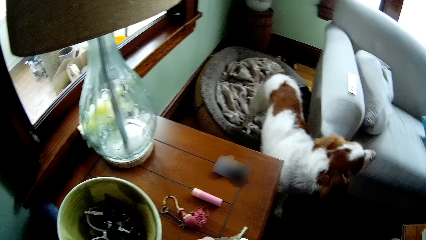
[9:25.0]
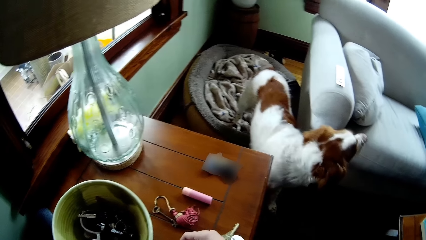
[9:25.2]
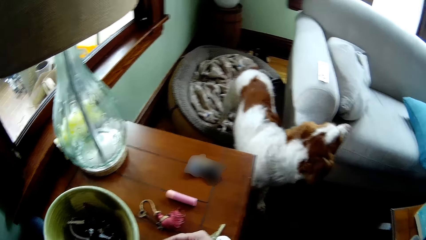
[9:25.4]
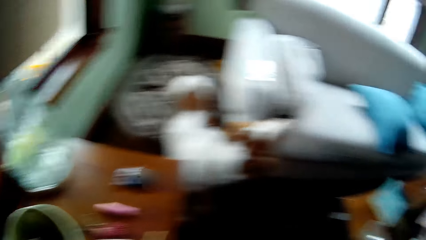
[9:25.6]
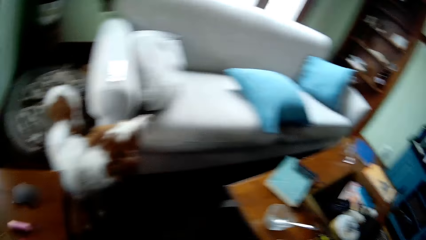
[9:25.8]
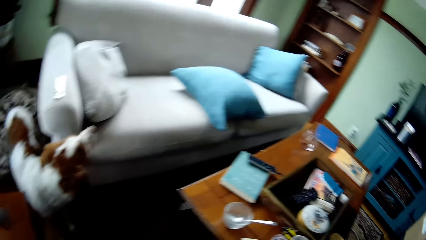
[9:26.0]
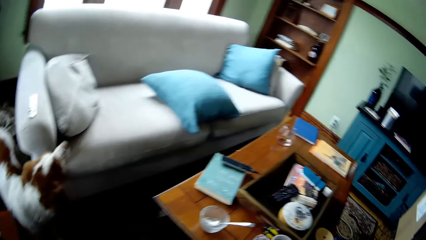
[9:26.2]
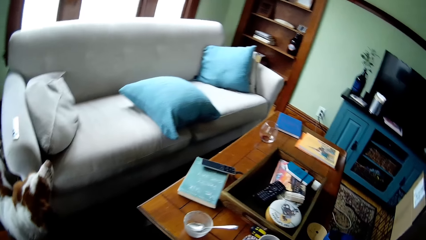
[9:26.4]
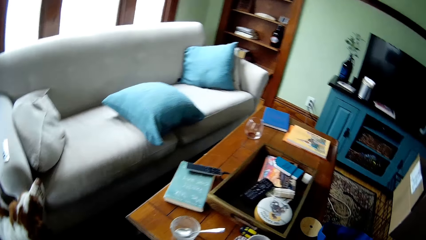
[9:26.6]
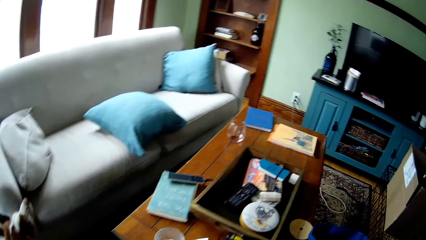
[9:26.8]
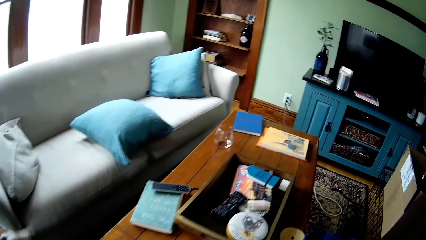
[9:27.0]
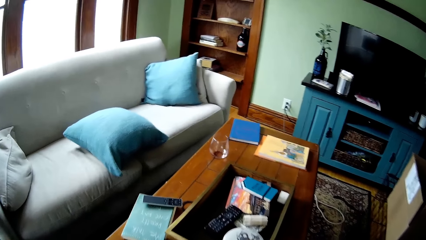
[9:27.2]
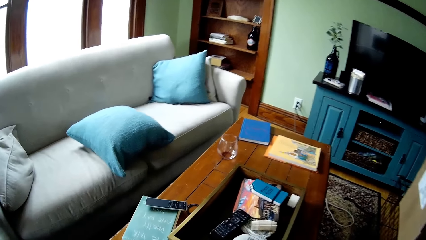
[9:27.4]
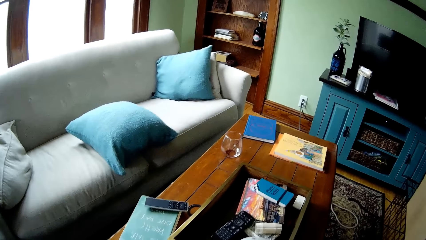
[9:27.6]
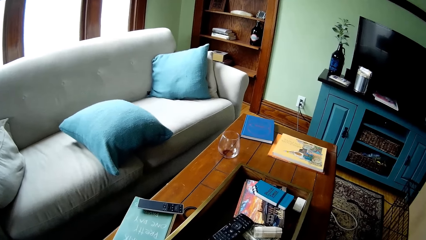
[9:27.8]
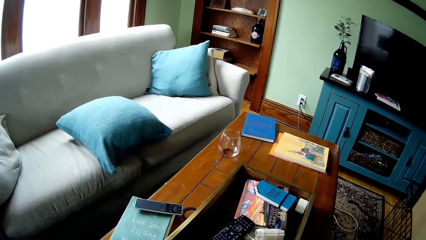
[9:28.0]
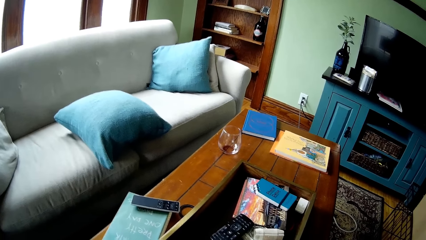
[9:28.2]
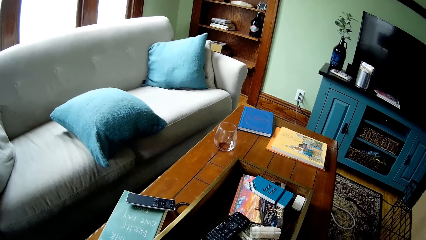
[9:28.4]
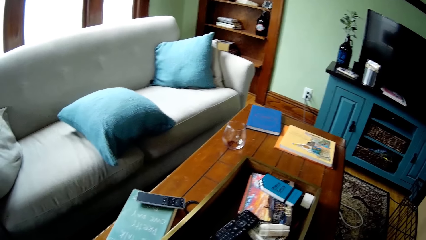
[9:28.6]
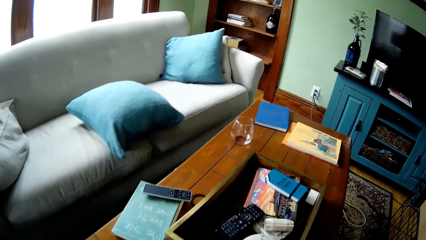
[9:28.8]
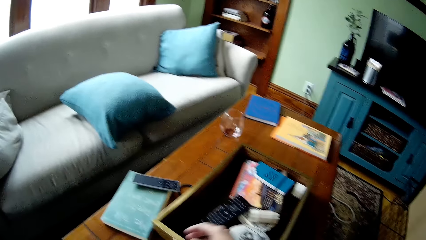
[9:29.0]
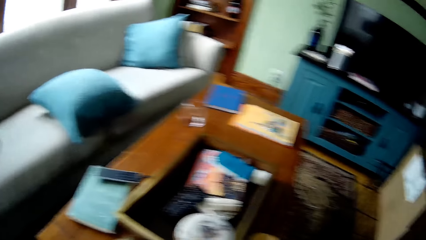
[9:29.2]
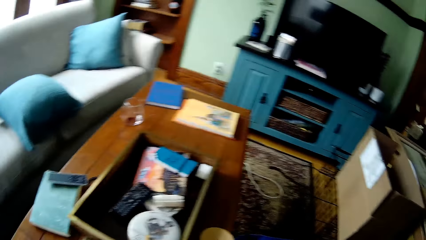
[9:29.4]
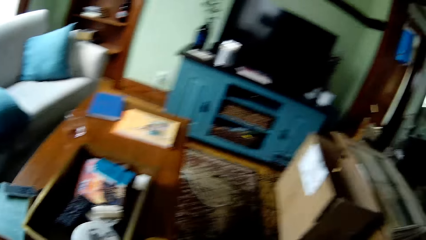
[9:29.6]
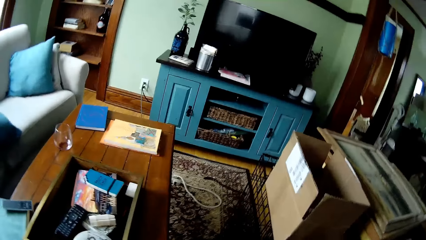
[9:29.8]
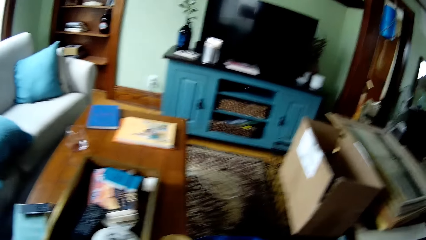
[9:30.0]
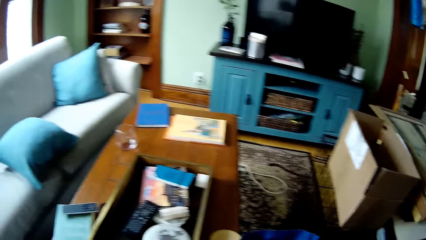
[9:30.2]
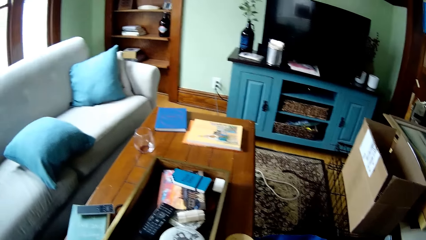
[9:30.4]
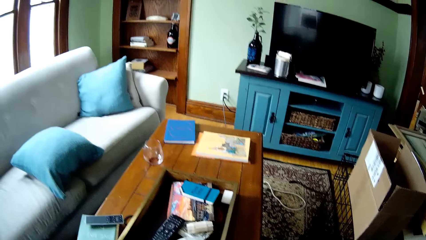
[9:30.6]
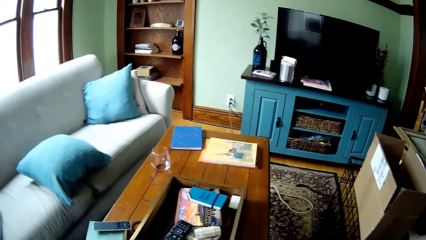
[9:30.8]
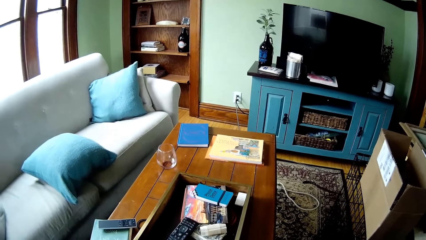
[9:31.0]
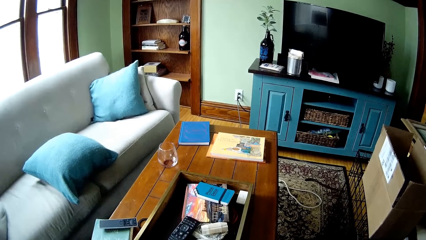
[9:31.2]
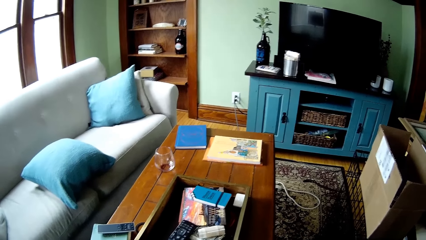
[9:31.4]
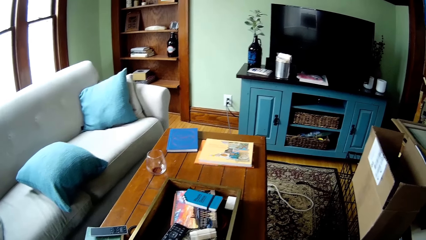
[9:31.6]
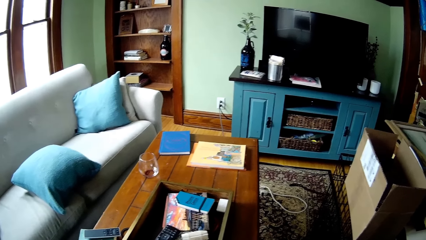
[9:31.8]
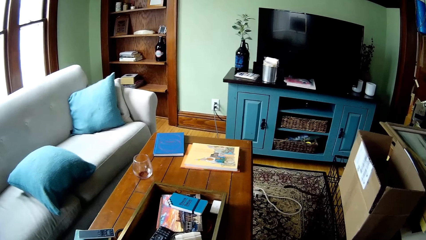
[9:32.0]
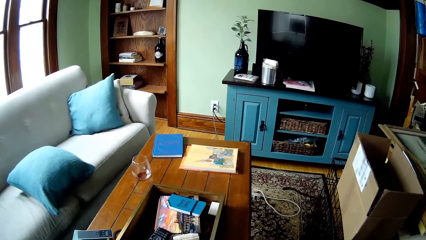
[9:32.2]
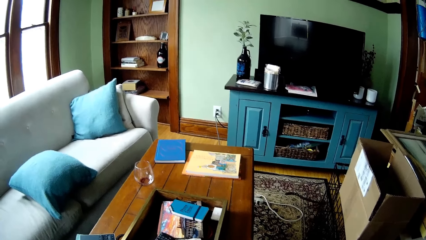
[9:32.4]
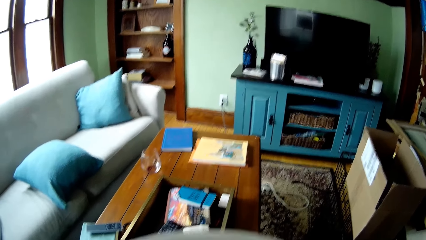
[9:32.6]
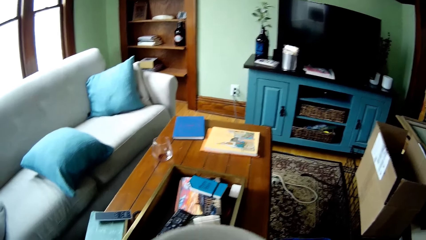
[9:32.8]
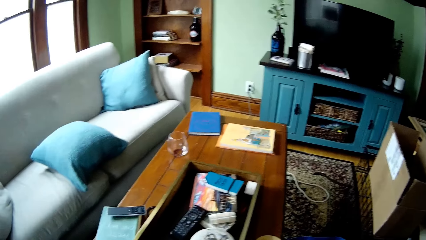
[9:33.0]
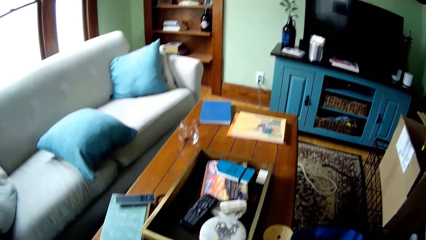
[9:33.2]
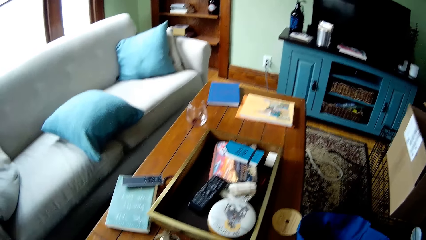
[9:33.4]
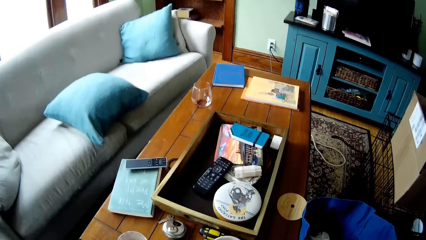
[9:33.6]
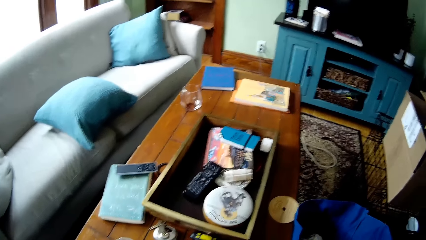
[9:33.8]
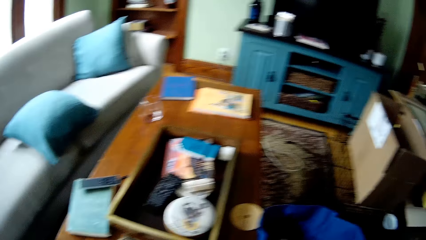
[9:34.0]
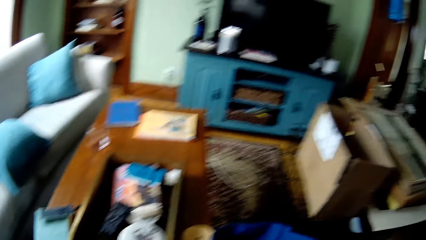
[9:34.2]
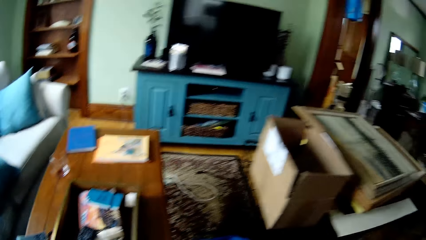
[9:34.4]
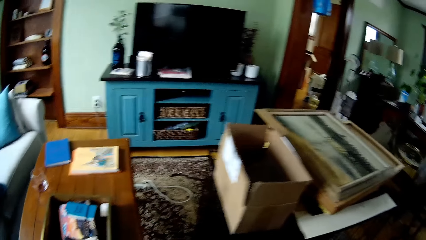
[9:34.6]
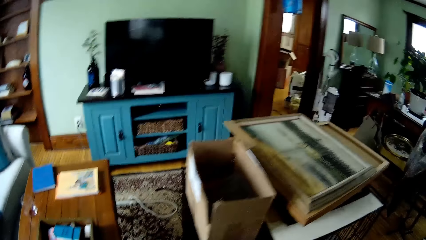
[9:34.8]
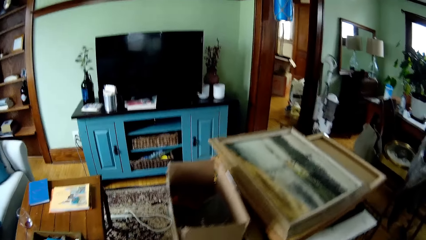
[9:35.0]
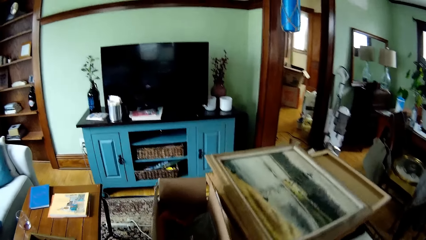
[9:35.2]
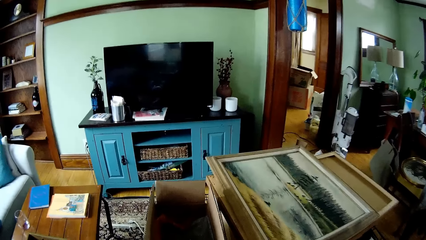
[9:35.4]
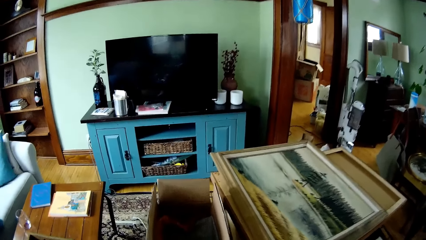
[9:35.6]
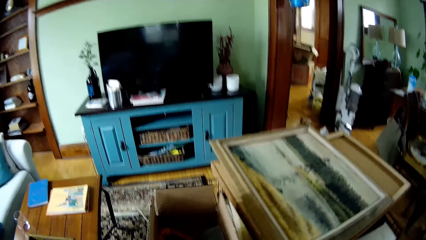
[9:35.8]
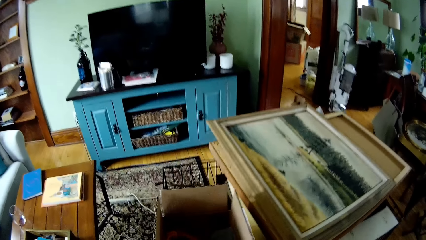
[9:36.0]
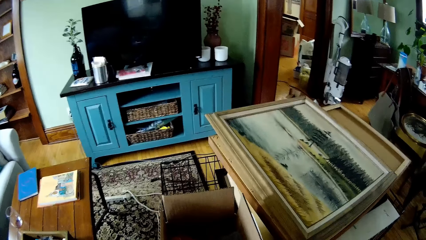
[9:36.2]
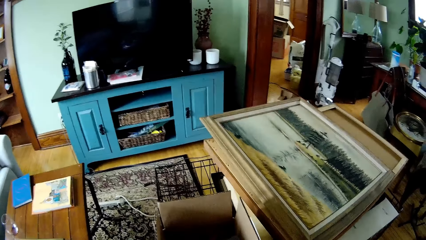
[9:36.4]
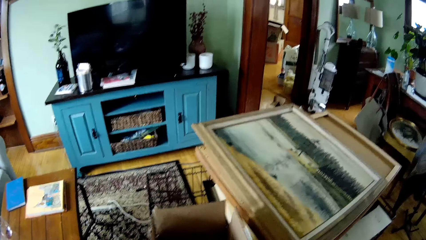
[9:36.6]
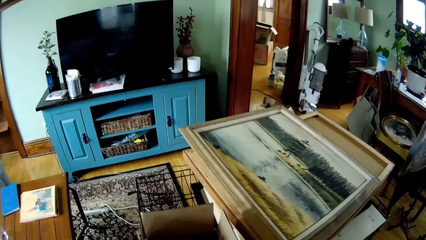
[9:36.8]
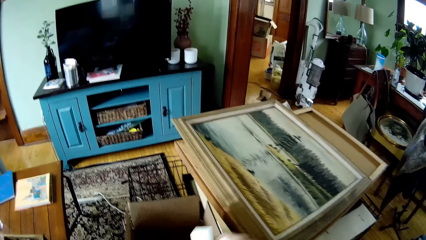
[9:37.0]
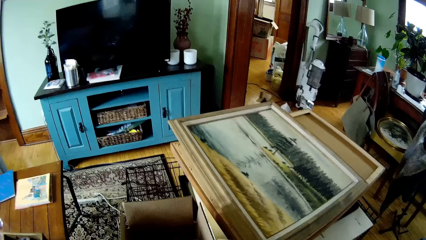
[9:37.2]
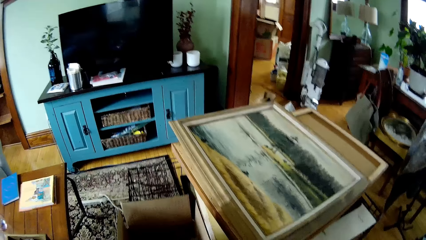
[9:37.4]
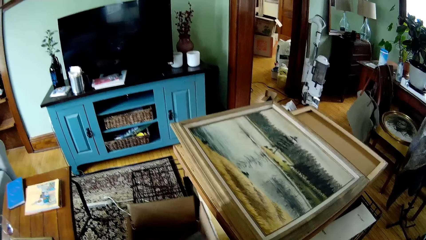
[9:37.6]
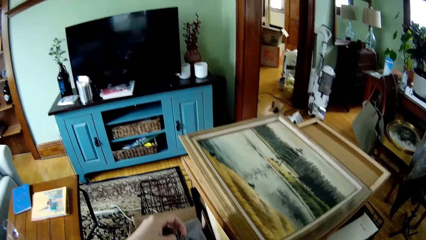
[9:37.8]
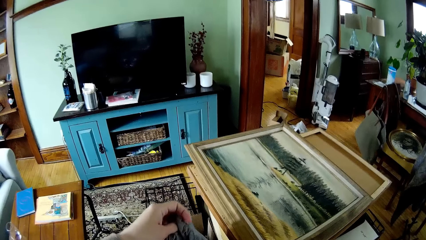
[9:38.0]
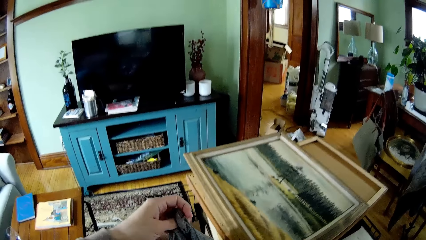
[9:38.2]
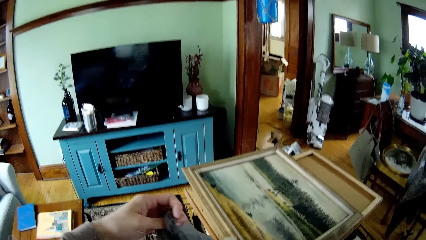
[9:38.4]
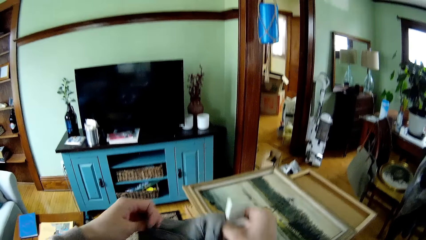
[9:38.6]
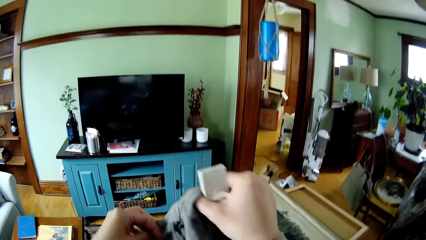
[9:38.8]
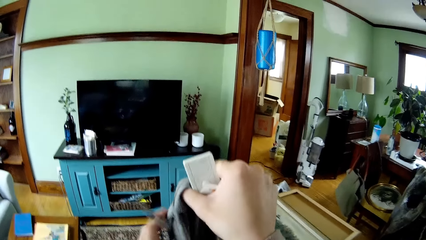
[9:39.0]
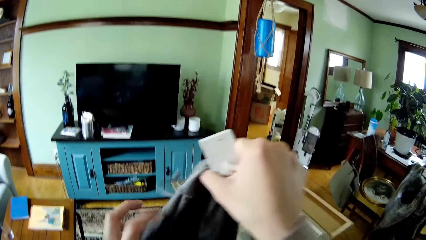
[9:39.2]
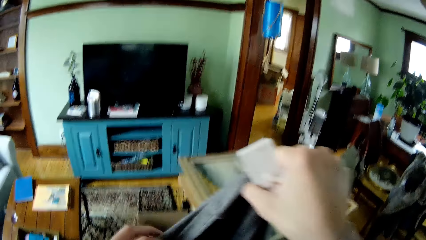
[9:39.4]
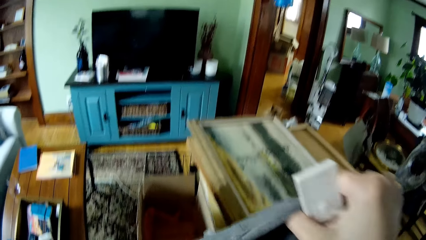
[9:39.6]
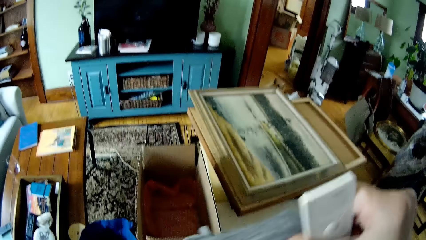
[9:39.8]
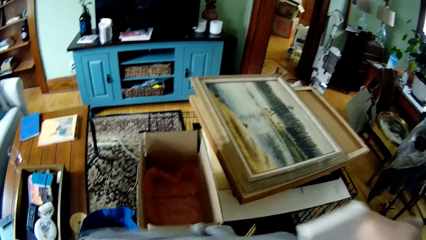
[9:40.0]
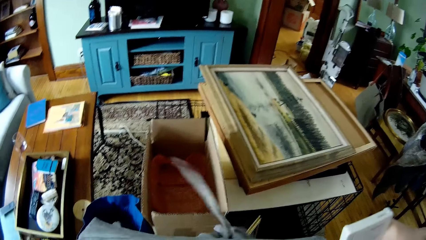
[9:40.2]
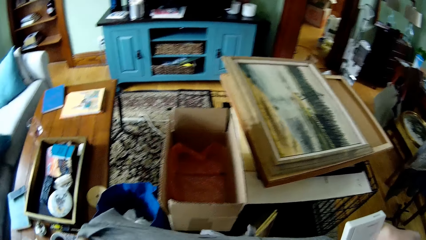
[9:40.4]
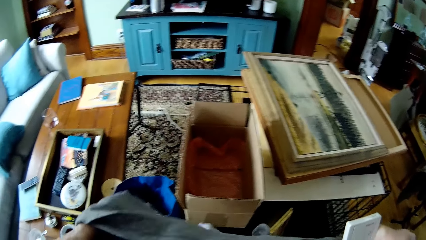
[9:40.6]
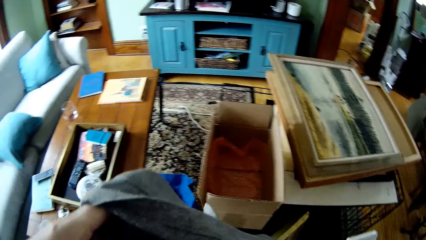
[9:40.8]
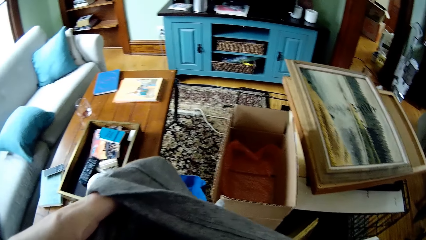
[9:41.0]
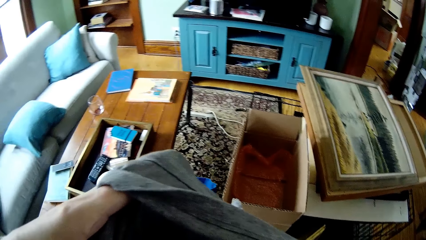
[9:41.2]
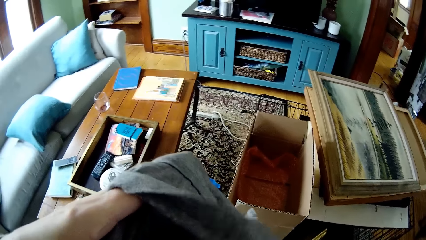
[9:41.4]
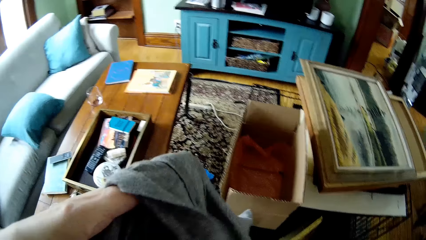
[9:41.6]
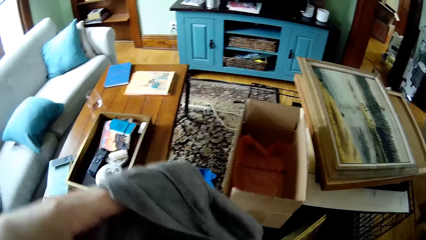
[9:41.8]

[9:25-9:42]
The camera wearer moves a carton. He picks up a paper from a box with his right hand. He picks up a cloth from the box with both hands.
